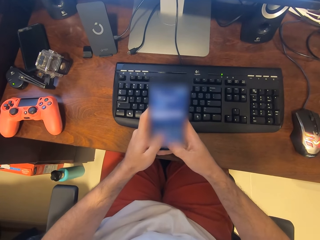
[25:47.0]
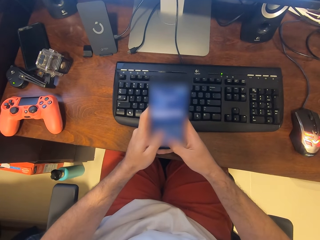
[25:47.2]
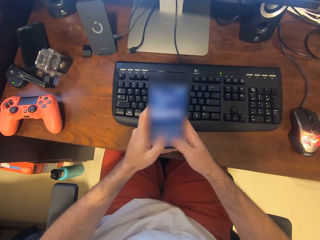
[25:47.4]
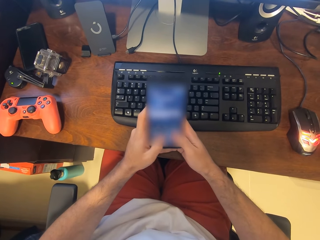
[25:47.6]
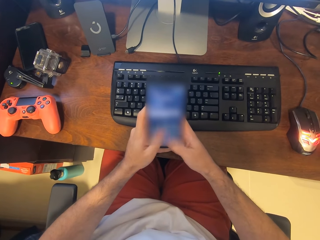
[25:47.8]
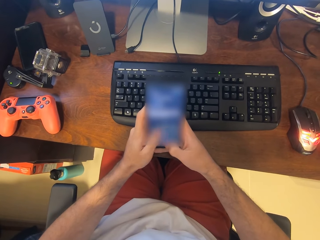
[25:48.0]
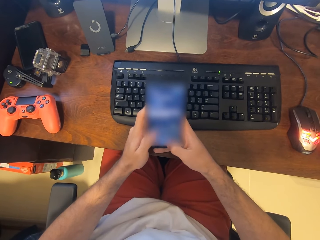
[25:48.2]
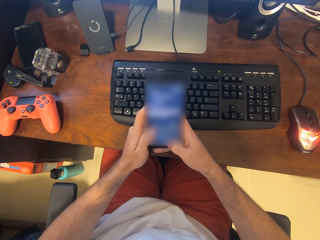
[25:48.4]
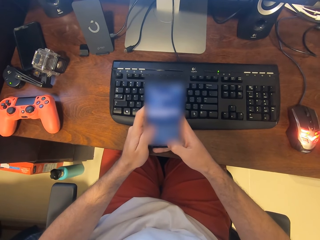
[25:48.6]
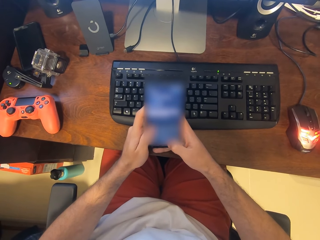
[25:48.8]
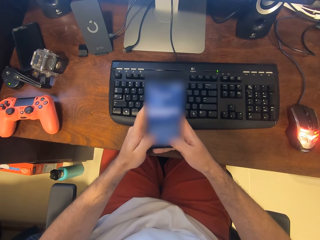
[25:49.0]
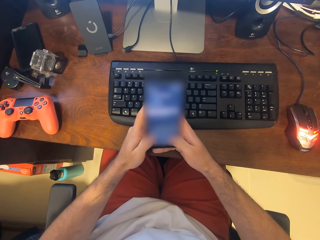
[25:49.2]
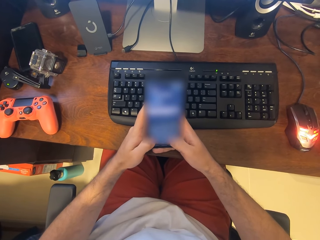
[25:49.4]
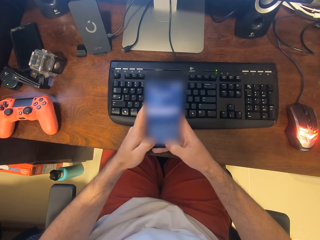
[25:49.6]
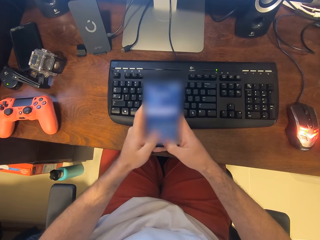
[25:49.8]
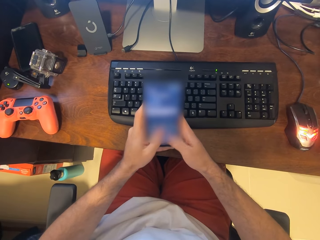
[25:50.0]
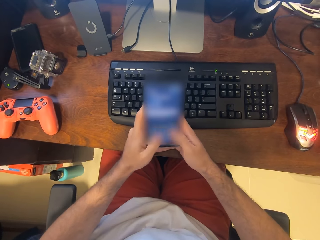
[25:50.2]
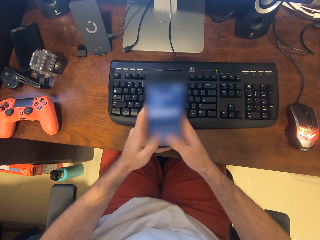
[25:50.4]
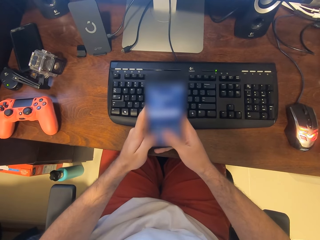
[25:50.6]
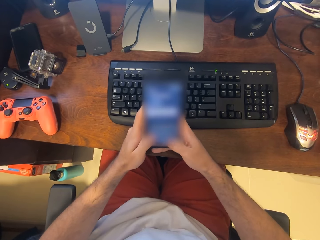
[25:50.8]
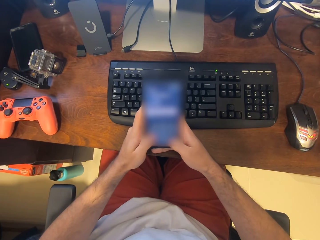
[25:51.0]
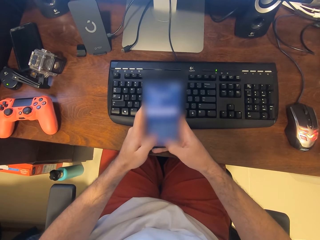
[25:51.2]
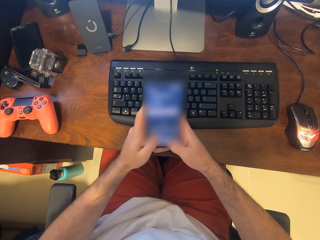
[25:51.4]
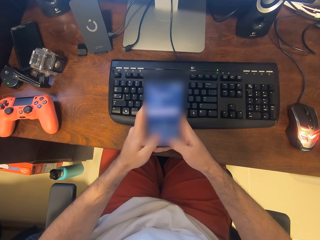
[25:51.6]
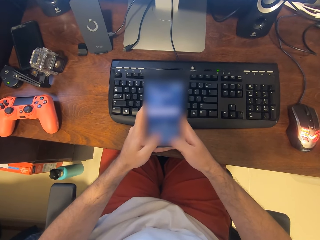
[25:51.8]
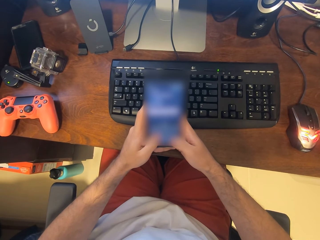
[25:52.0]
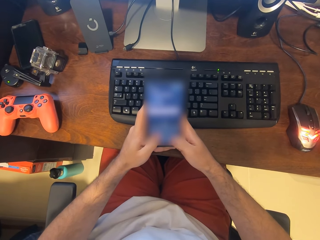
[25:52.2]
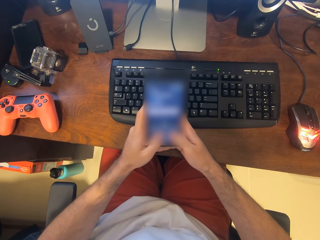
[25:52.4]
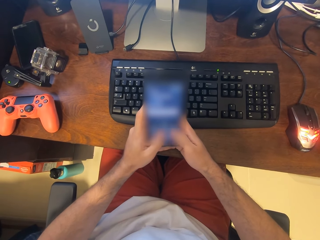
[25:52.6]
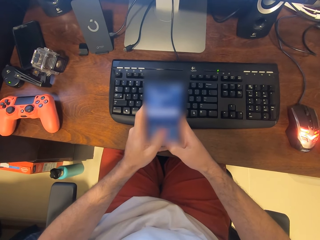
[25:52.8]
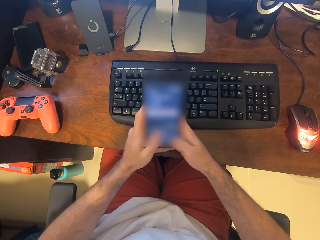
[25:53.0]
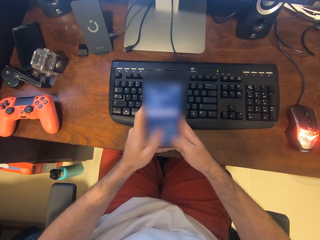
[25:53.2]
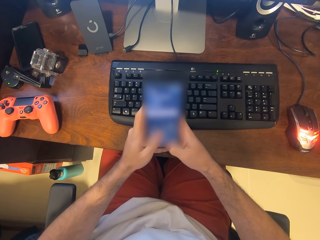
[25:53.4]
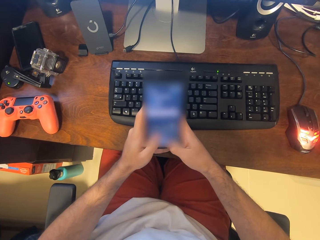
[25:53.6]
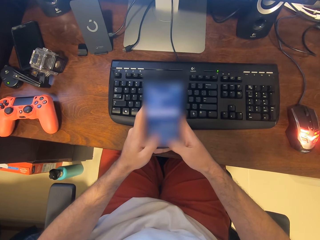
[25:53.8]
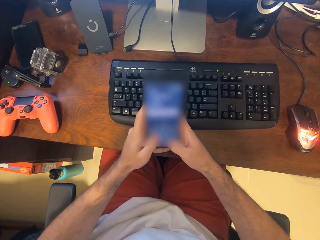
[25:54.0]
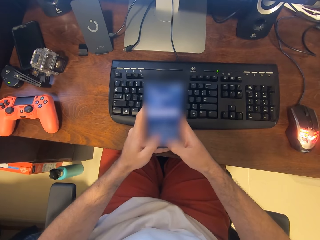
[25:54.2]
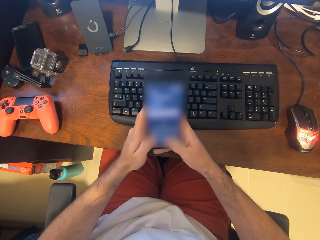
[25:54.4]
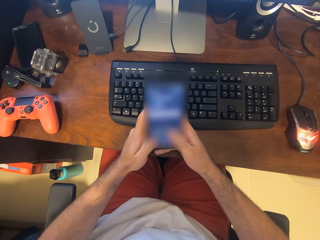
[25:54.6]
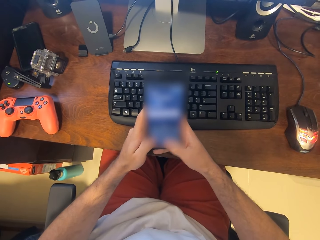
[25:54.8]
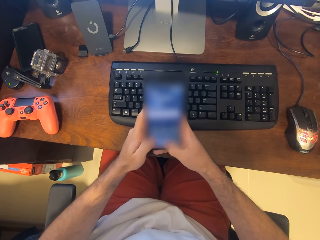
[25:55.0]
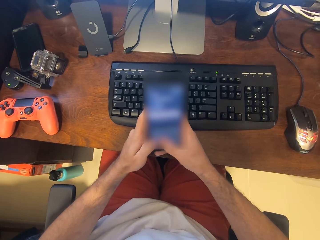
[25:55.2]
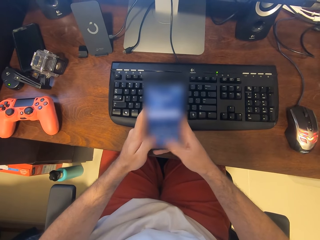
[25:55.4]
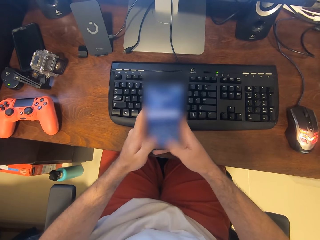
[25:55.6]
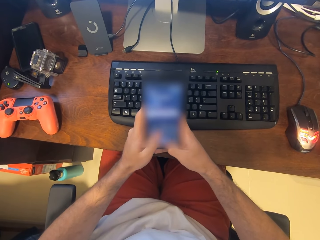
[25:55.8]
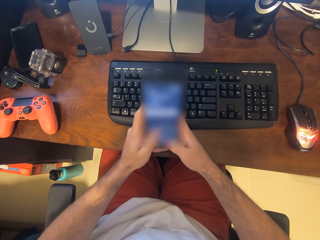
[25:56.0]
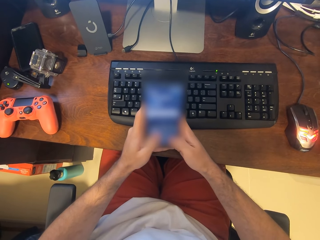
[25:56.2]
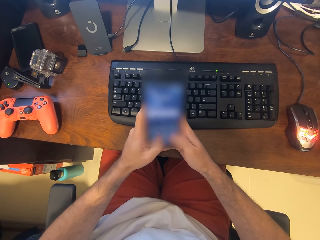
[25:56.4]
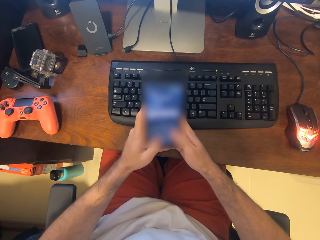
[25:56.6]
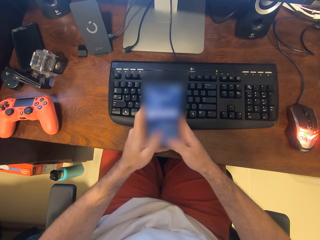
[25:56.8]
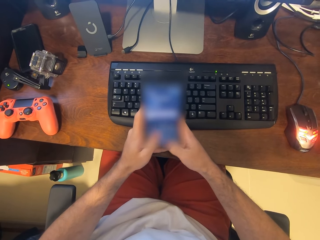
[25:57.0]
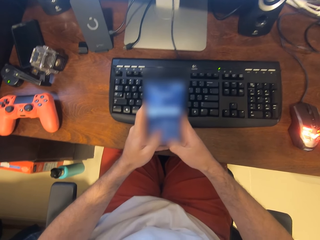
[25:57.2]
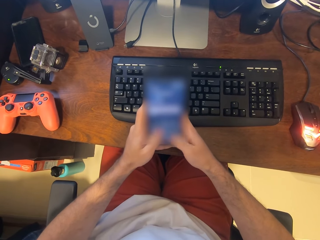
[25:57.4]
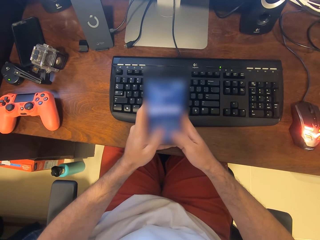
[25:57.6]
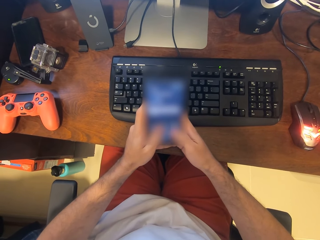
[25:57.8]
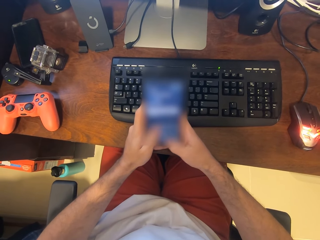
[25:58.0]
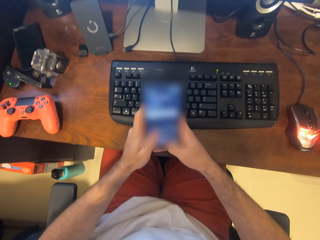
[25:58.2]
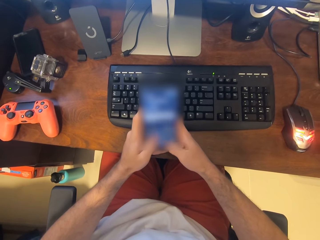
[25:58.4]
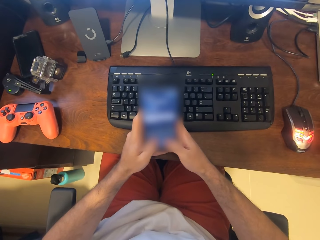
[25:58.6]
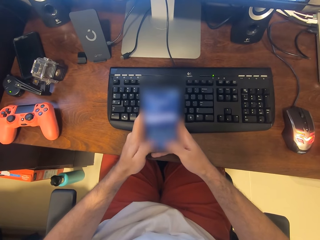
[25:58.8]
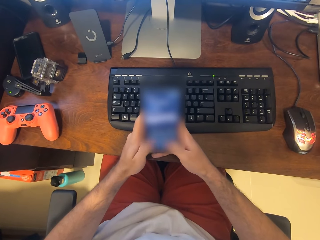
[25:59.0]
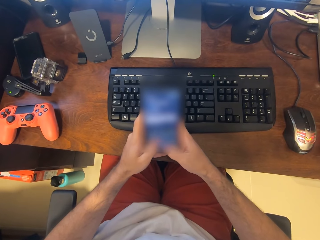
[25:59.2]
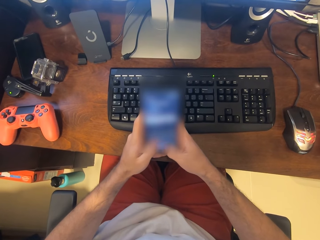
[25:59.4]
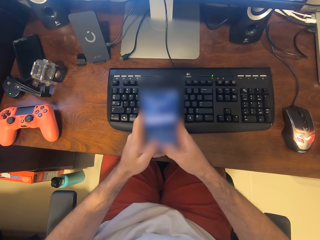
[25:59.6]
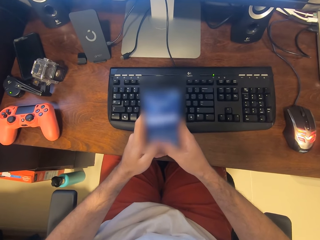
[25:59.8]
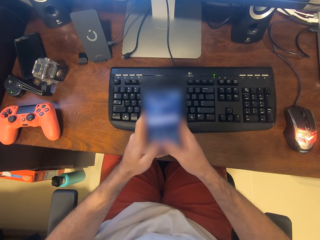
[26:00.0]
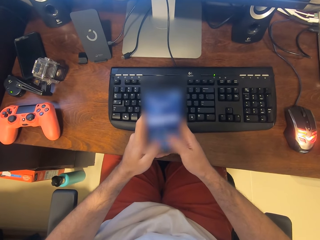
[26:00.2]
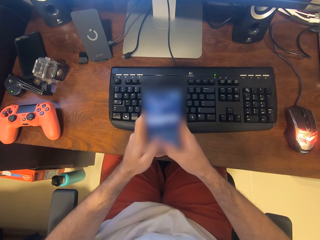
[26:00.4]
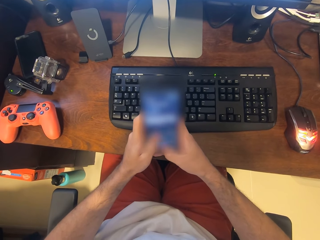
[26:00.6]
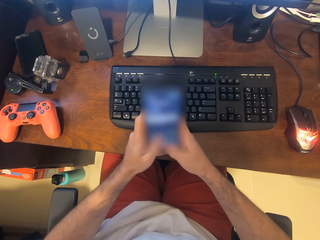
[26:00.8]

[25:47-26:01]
The camera wearer uses the phone. They use the phone again.

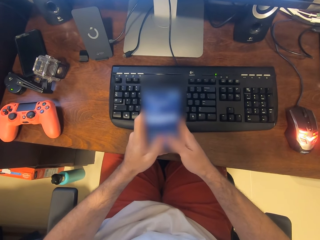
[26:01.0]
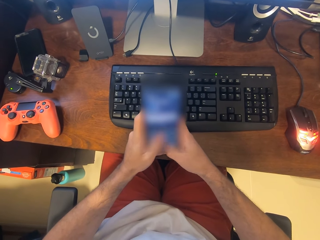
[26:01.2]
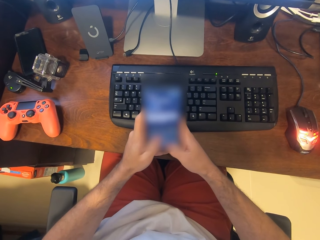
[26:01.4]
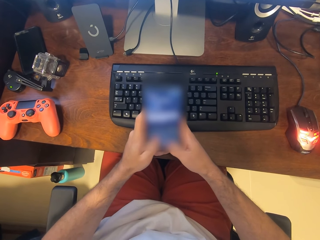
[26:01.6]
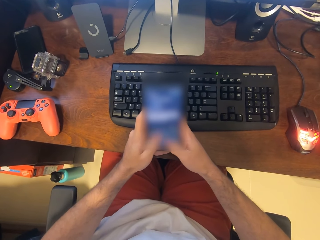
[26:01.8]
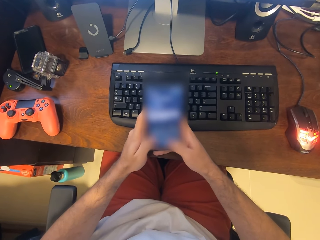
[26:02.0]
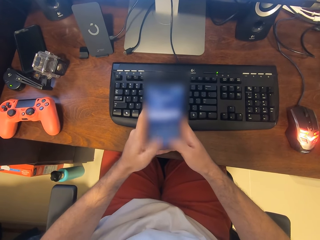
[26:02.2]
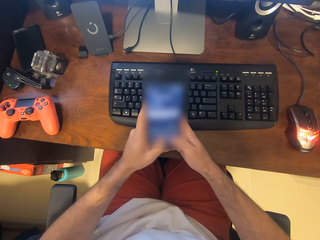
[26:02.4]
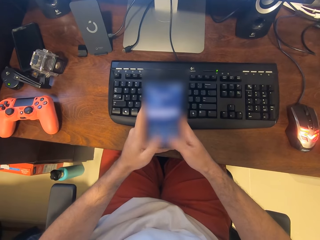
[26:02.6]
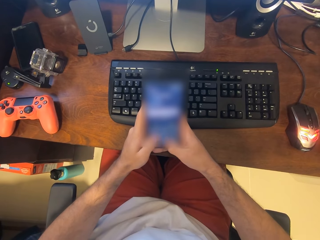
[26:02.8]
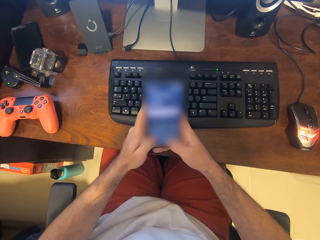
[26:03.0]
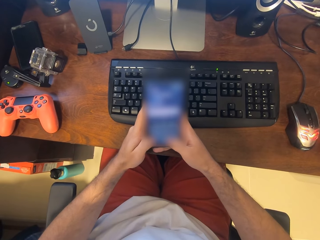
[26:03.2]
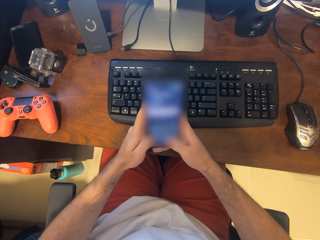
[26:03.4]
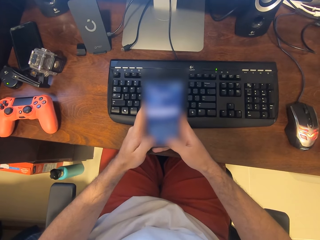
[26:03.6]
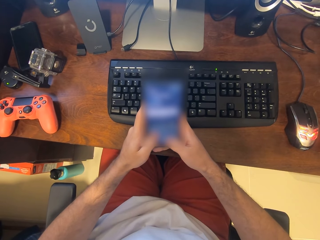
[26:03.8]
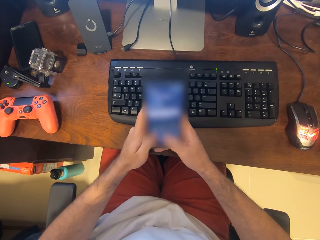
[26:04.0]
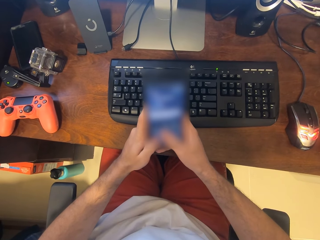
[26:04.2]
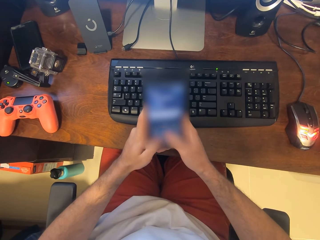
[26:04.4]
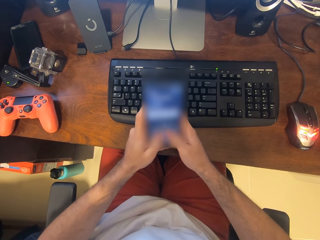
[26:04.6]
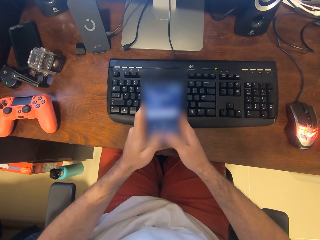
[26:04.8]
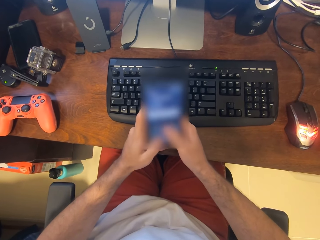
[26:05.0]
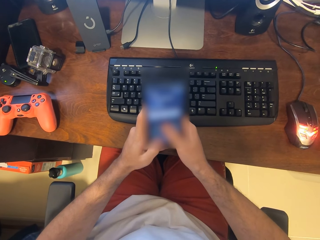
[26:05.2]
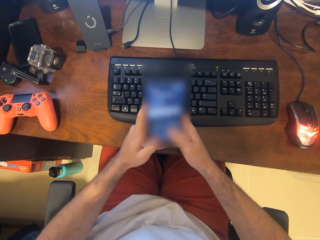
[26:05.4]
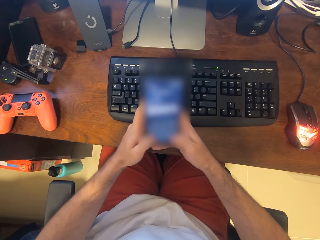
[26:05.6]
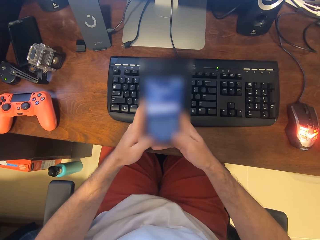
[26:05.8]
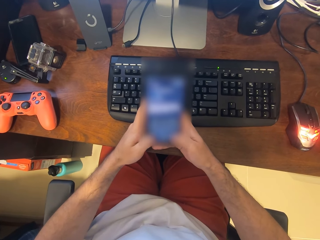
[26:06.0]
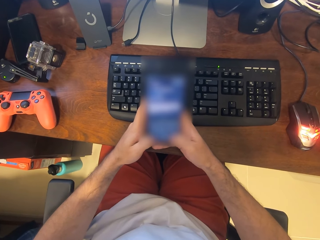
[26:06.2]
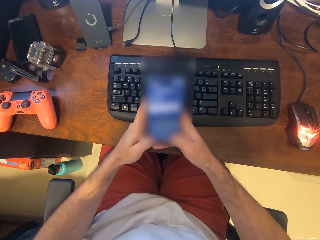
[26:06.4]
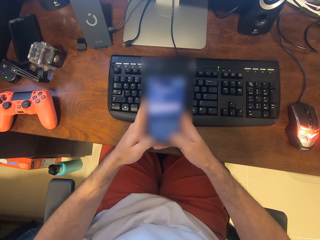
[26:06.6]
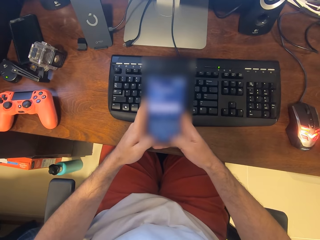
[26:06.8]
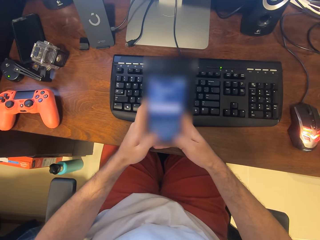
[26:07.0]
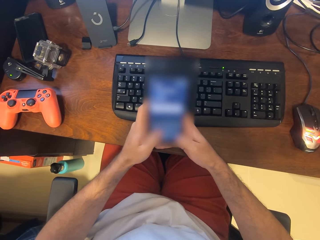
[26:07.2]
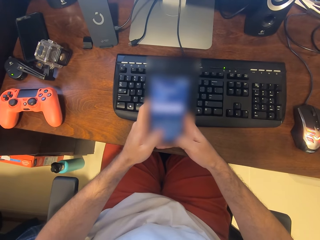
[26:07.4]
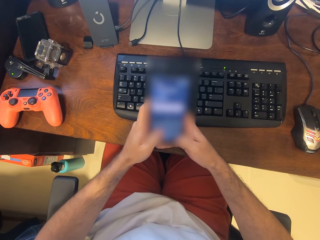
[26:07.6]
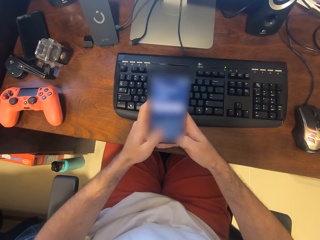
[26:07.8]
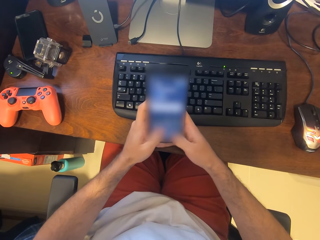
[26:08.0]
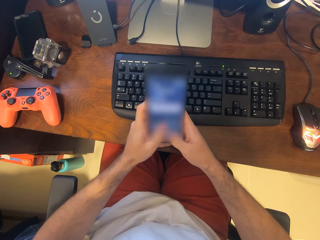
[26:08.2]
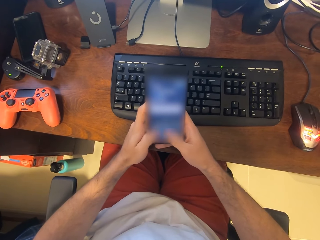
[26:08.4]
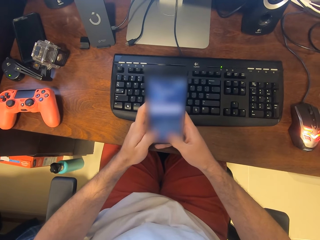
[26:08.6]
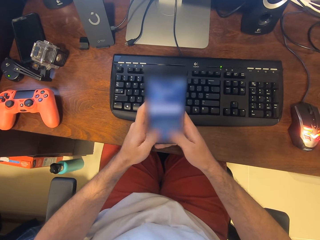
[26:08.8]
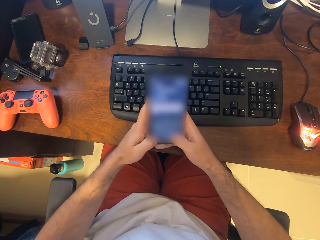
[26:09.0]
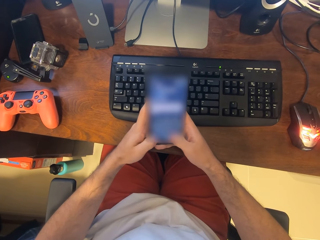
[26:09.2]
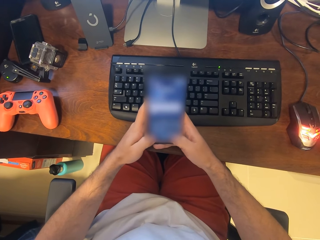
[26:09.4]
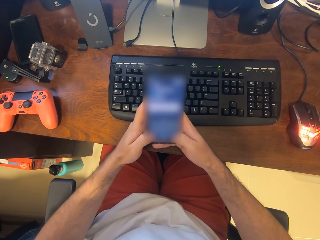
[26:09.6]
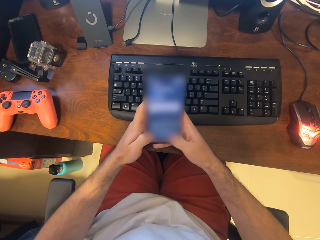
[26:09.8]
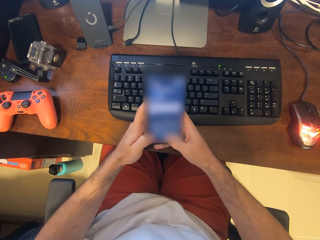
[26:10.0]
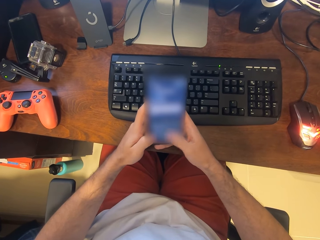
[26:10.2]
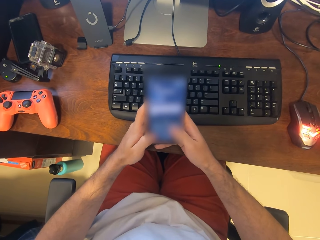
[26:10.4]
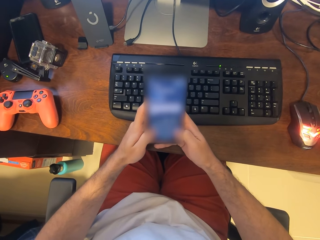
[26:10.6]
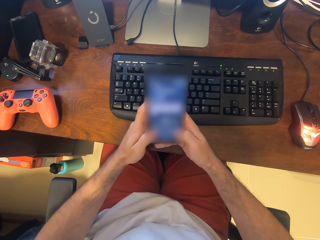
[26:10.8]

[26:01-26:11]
The camera wearer uses the phone.
